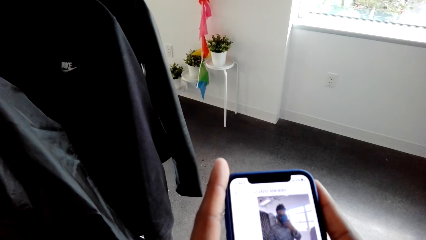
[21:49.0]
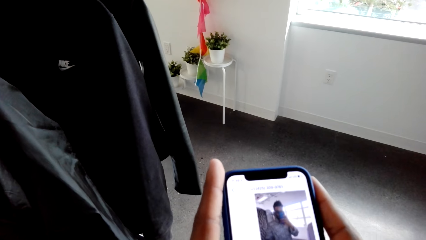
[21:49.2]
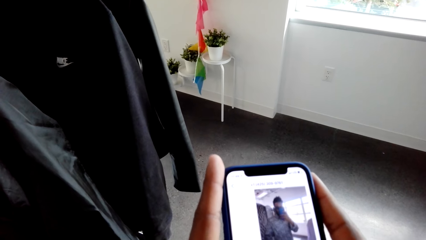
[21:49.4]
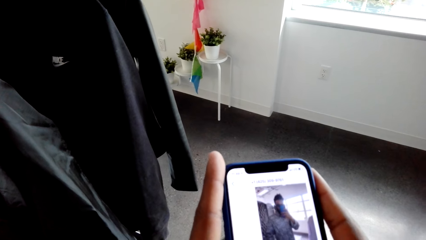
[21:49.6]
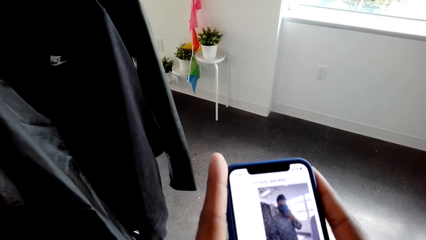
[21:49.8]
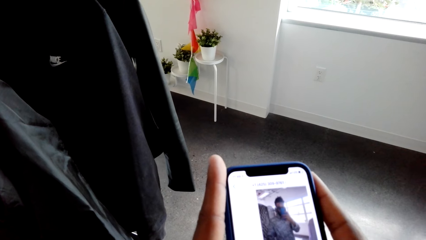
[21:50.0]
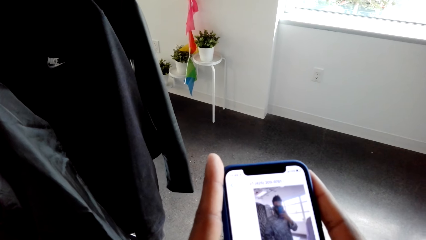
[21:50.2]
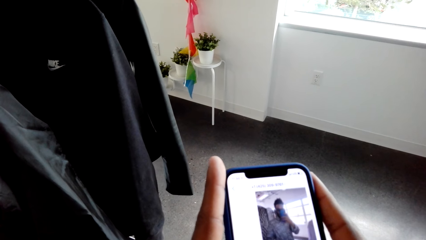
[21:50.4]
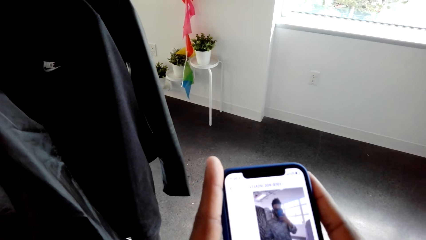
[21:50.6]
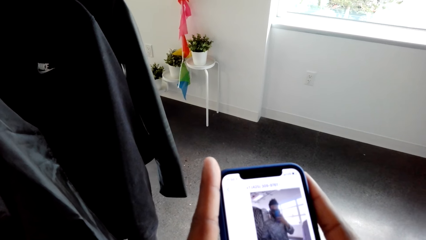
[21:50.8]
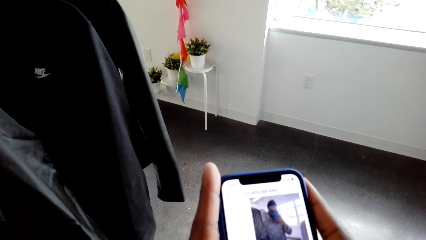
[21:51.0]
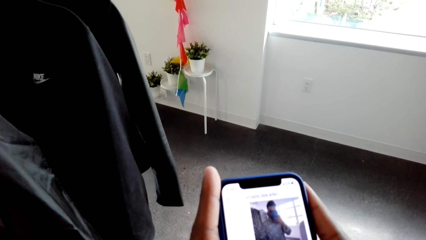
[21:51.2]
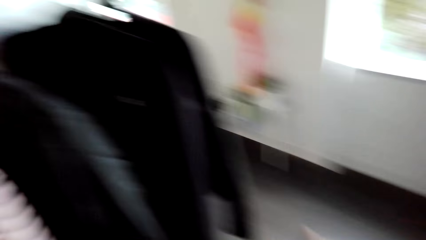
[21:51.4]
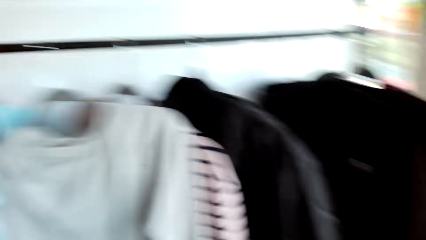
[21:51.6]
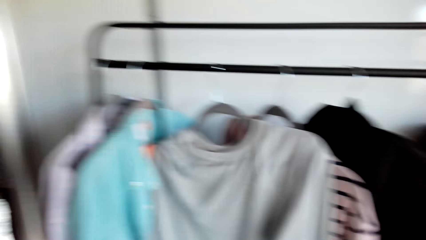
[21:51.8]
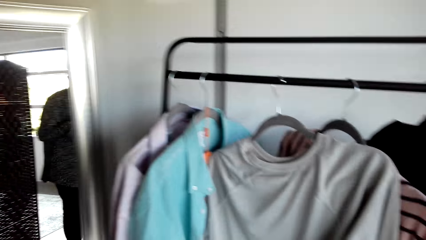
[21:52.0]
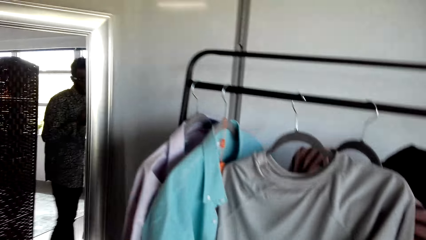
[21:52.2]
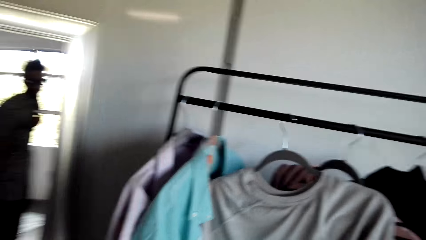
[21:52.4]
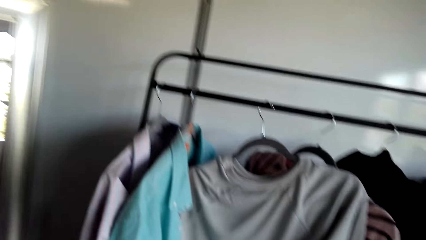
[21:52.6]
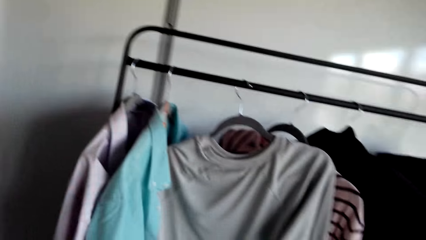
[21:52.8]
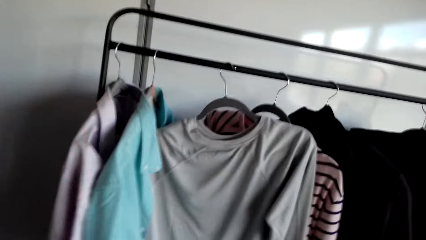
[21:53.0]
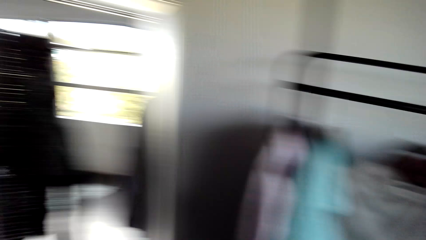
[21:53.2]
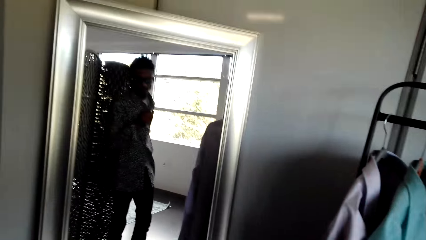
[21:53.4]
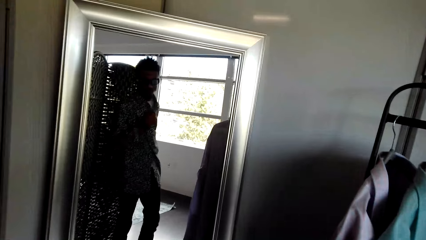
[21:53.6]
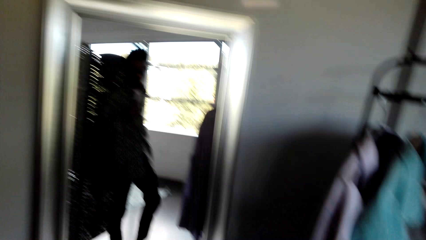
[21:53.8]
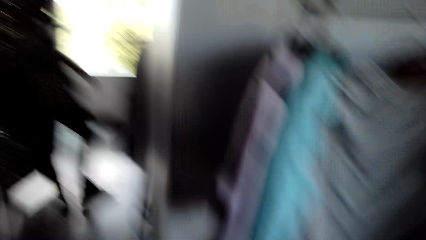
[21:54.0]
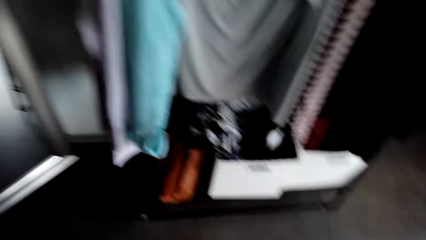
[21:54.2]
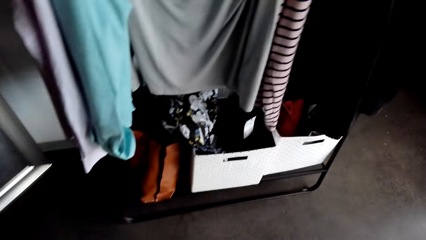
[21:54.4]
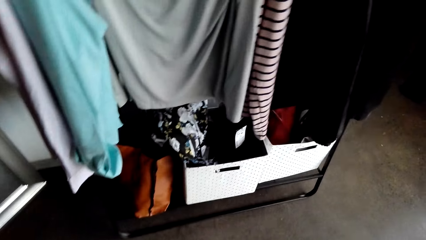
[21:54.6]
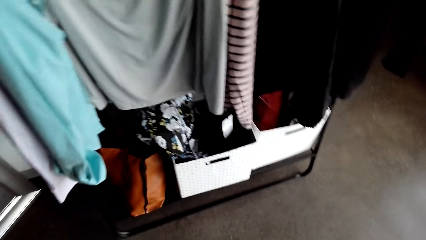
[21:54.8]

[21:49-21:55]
The camera wearer looks at the mirror.

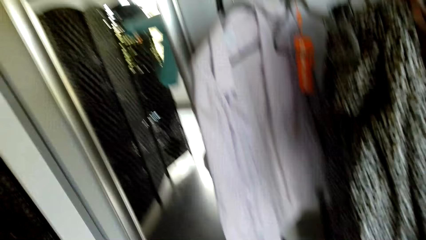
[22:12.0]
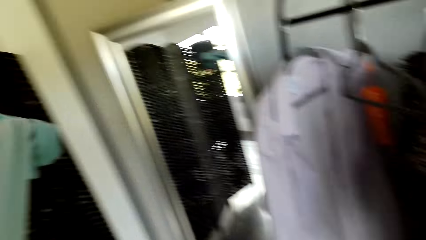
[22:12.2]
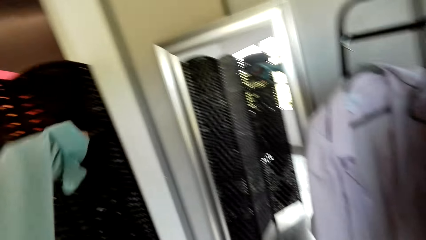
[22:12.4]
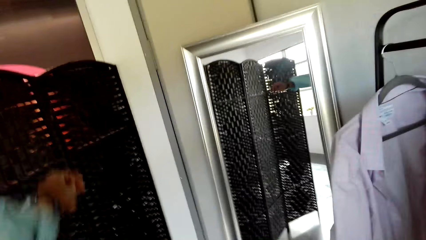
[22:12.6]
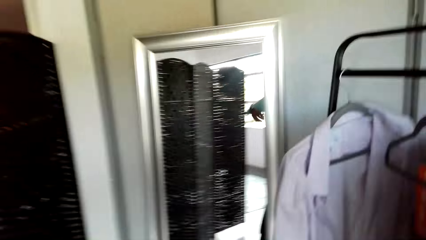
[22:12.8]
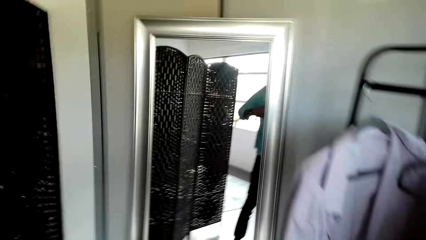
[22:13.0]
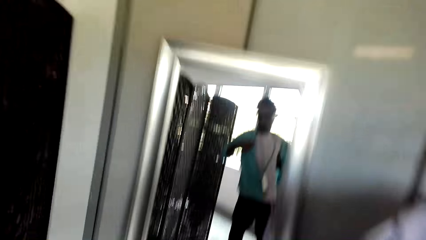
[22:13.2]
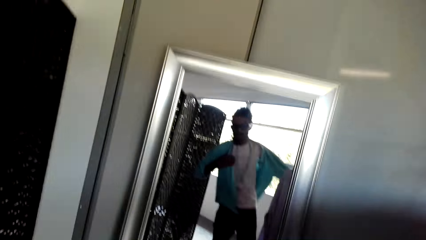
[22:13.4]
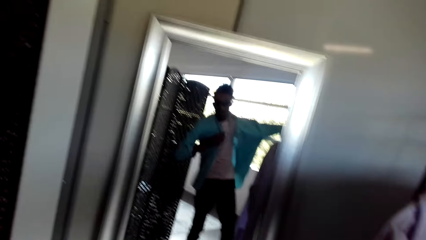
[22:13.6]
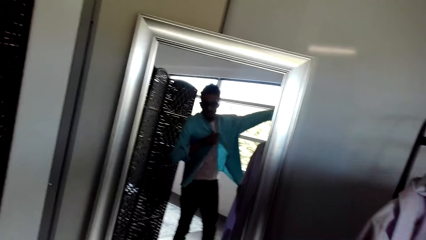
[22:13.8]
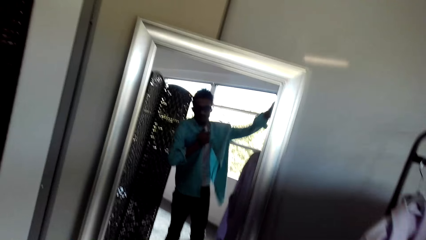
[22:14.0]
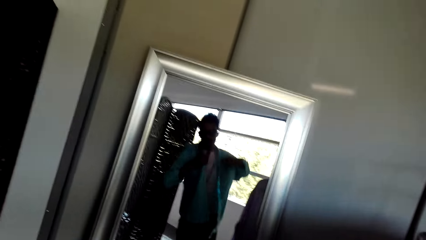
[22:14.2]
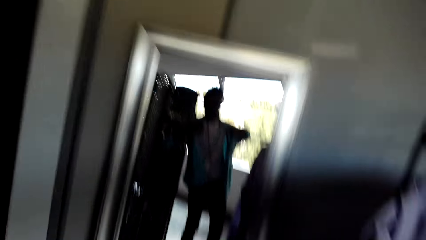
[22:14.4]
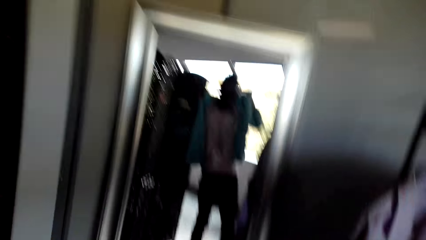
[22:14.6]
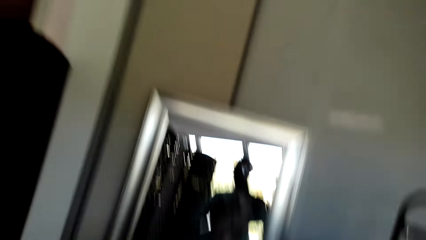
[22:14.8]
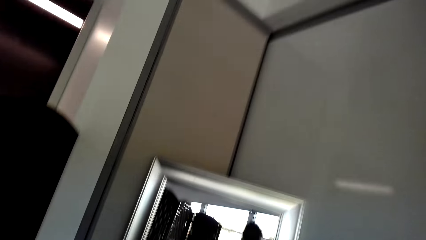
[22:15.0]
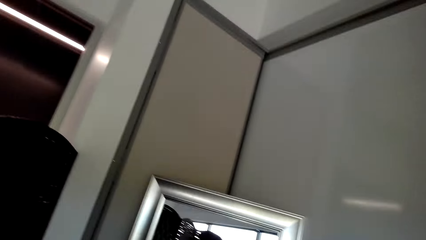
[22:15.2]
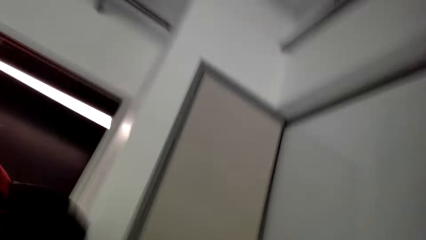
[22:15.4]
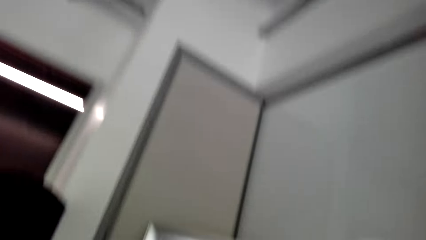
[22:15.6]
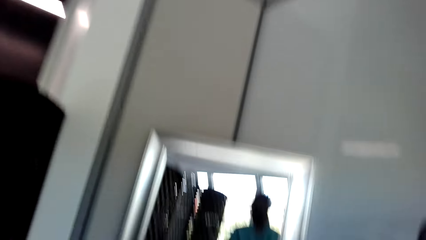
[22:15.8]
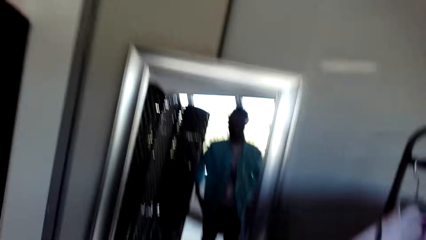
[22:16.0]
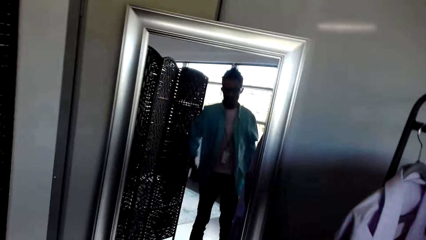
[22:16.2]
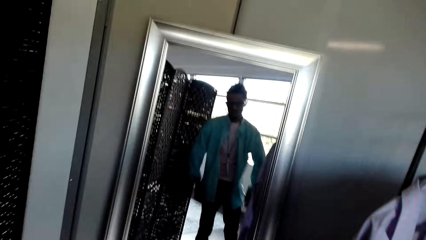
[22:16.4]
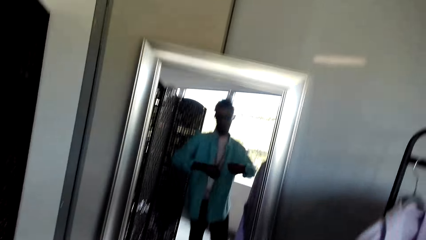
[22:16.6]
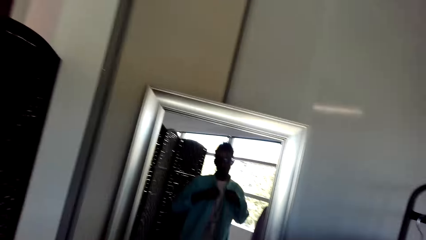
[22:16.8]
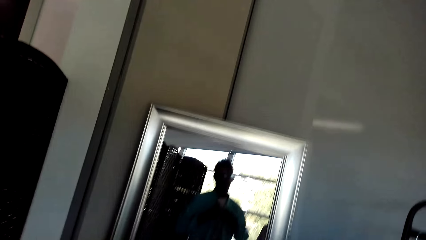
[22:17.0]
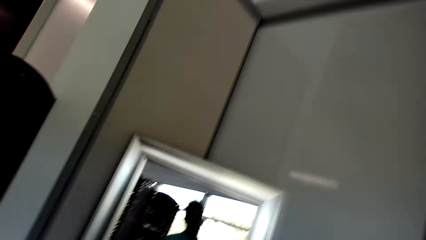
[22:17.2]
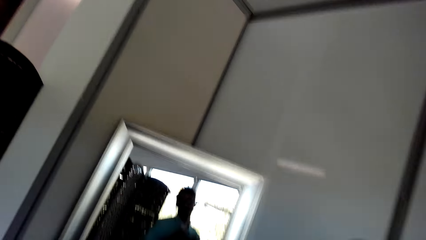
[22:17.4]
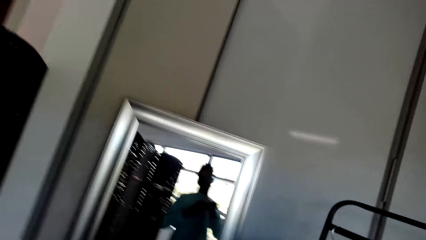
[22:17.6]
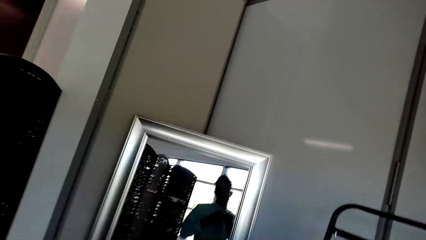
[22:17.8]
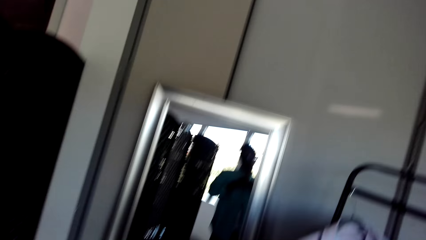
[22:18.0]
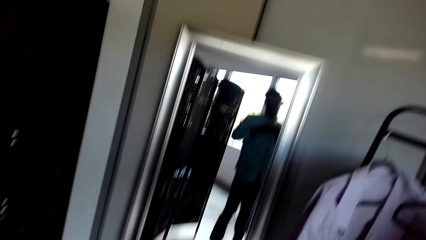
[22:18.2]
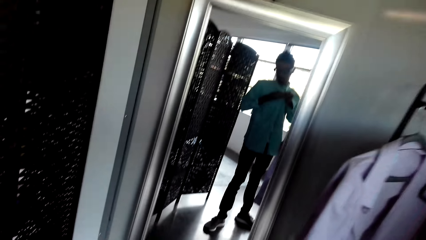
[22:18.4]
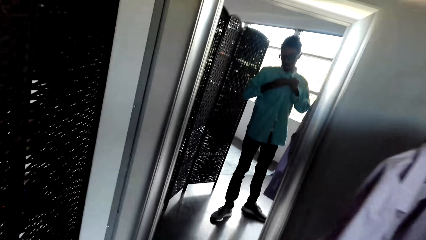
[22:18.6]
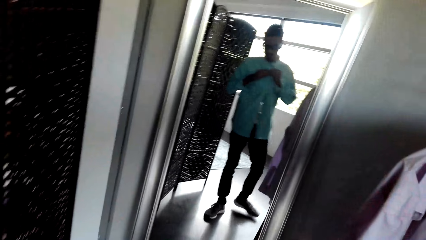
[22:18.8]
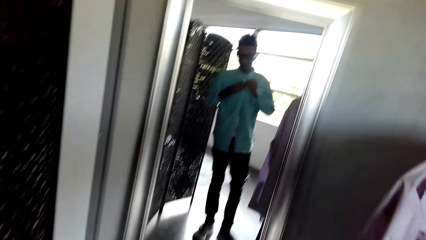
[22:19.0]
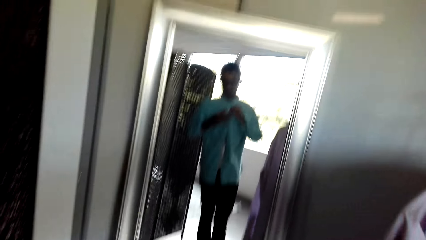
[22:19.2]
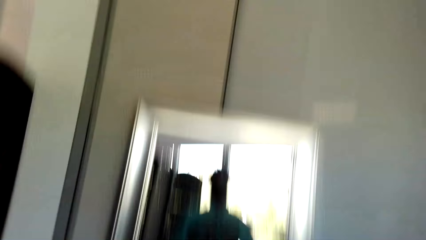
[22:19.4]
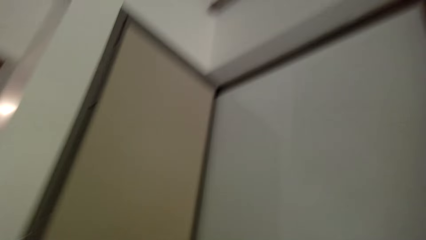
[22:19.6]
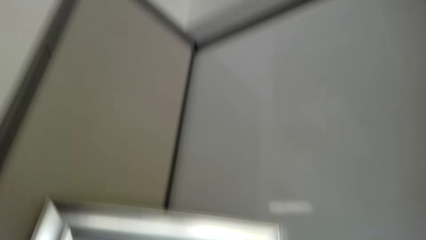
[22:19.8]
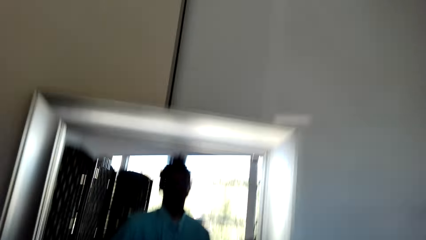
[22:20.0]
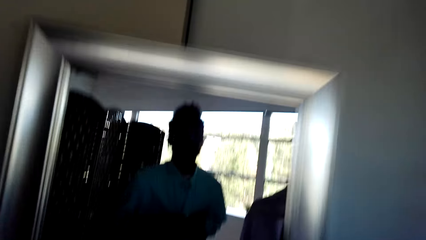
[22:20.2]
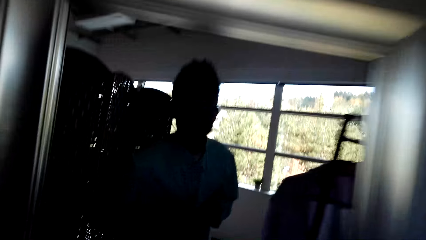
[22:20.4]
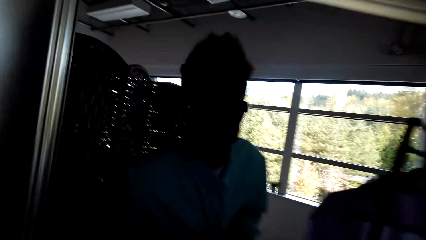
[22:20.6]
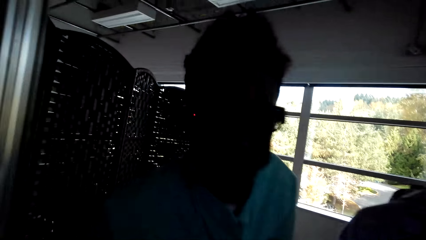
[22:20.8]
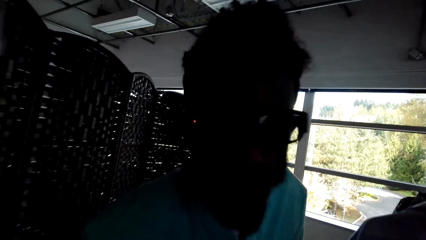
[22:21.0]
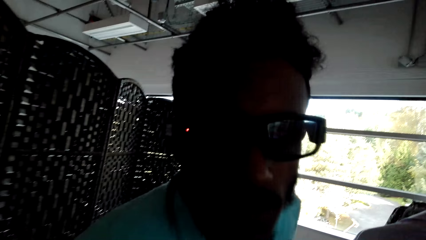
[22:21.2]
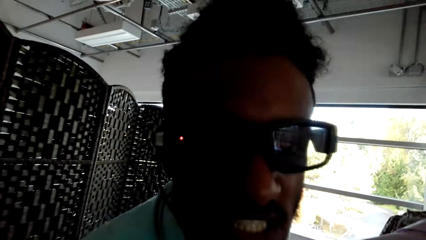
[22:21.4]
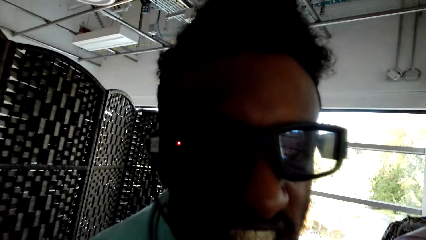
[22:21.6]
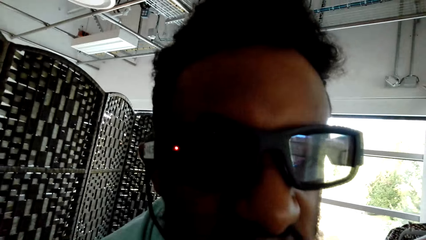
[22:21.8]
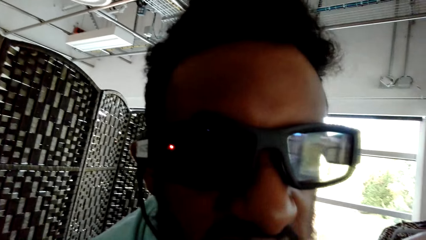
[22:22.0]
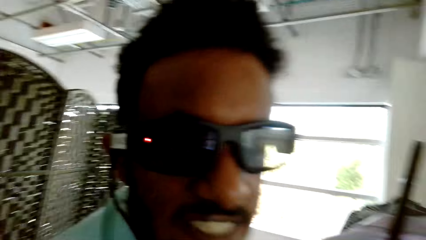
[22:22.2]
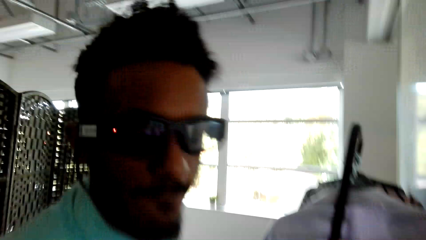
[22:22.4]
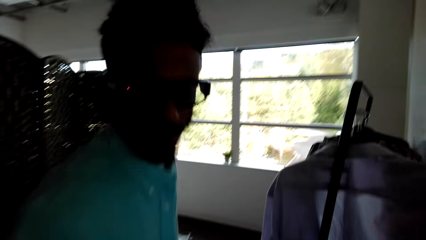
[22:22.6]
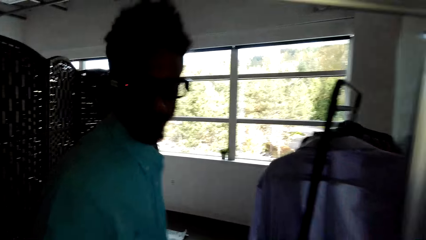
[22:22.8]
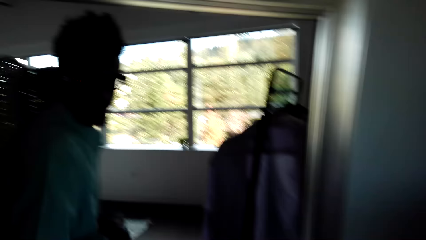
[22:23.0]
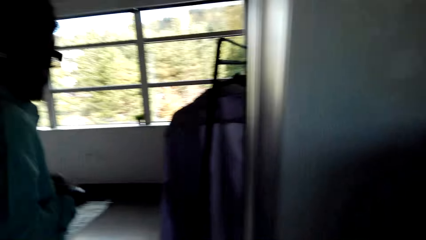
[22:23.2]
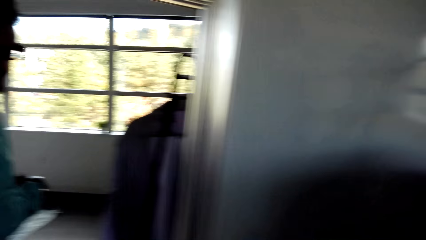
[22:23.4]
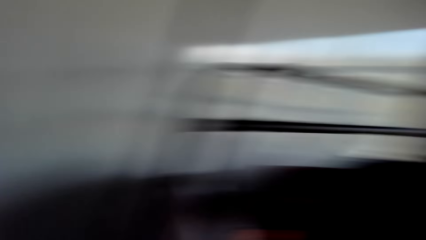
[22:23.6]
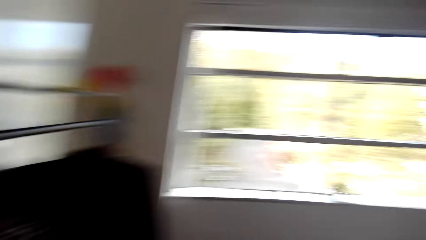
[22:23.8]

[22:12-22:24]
The camera wearer puts on the shirt. They look at the mirror.
